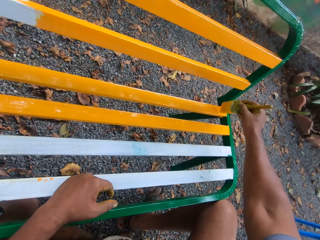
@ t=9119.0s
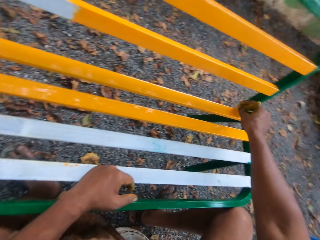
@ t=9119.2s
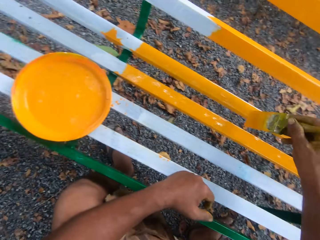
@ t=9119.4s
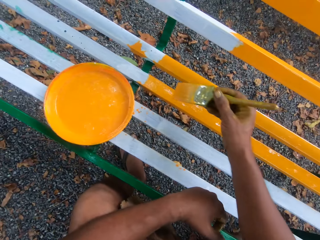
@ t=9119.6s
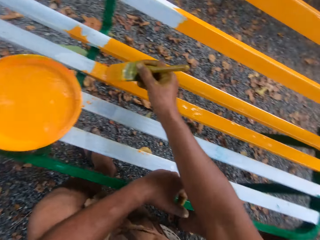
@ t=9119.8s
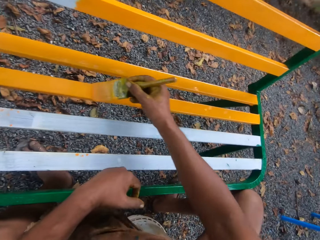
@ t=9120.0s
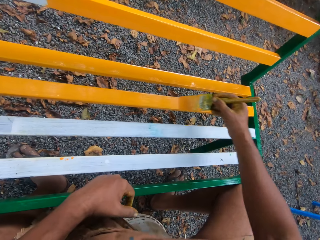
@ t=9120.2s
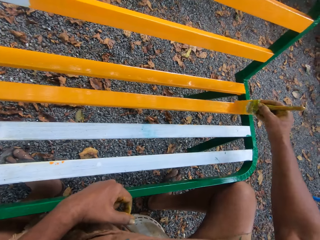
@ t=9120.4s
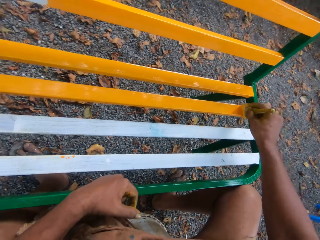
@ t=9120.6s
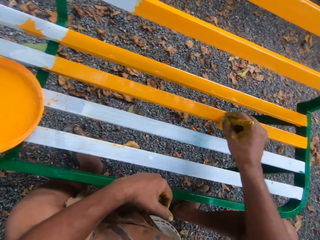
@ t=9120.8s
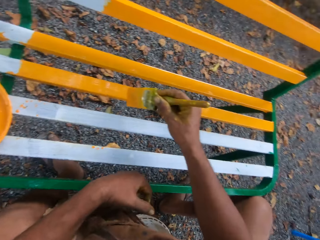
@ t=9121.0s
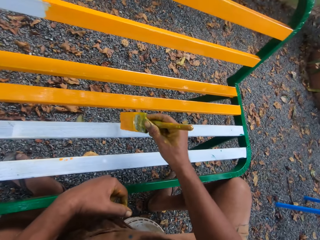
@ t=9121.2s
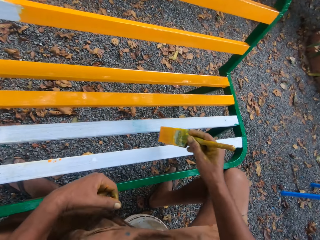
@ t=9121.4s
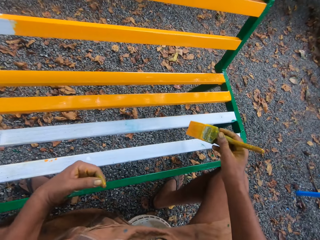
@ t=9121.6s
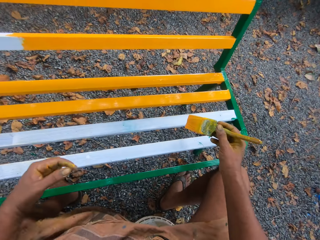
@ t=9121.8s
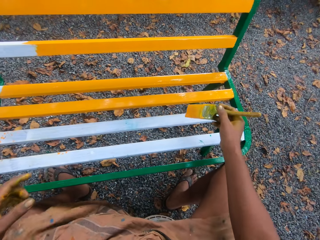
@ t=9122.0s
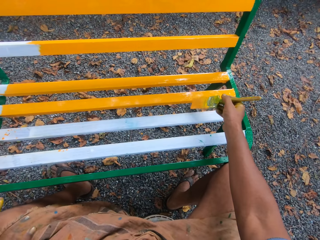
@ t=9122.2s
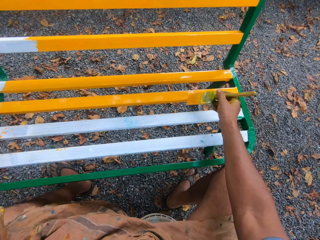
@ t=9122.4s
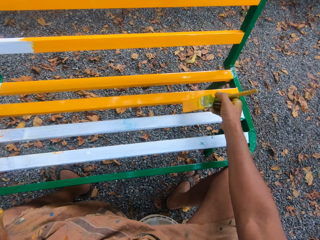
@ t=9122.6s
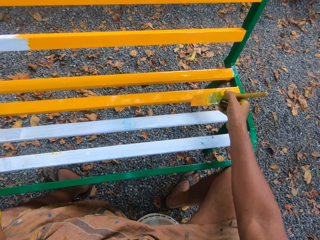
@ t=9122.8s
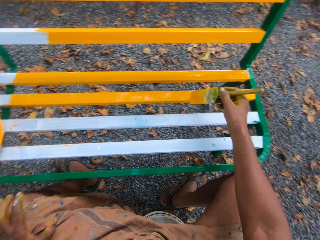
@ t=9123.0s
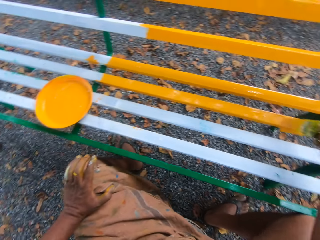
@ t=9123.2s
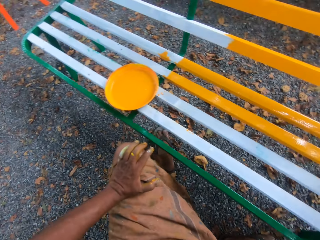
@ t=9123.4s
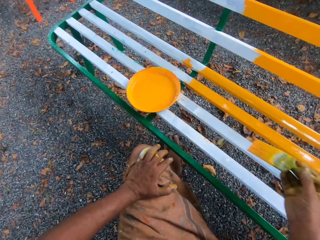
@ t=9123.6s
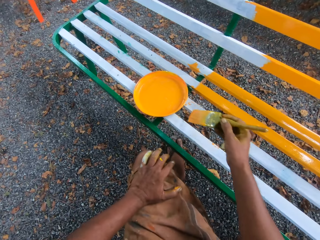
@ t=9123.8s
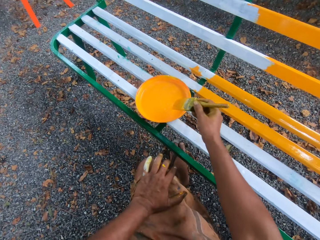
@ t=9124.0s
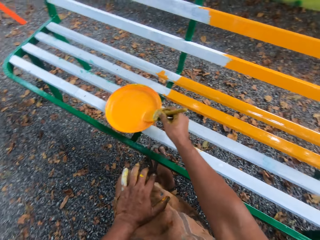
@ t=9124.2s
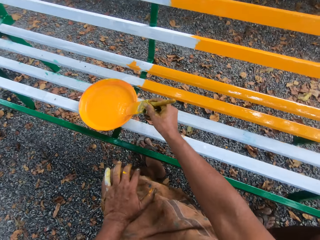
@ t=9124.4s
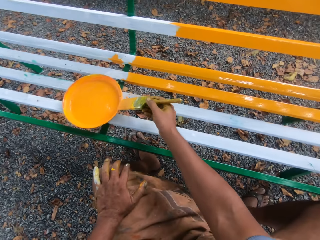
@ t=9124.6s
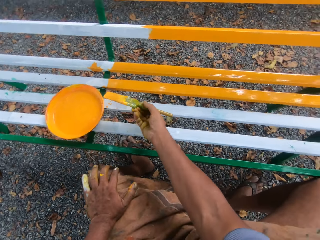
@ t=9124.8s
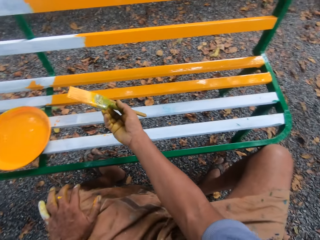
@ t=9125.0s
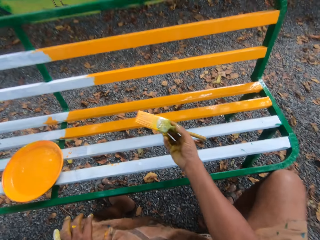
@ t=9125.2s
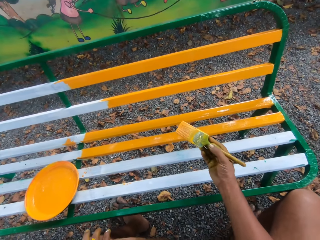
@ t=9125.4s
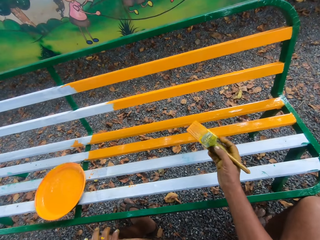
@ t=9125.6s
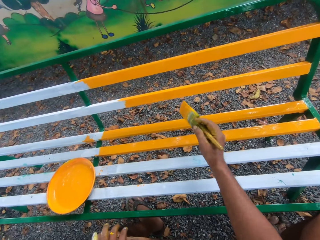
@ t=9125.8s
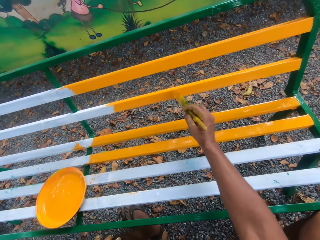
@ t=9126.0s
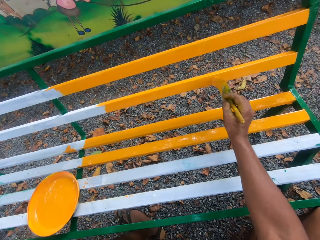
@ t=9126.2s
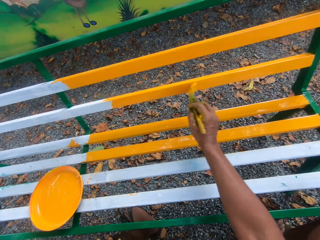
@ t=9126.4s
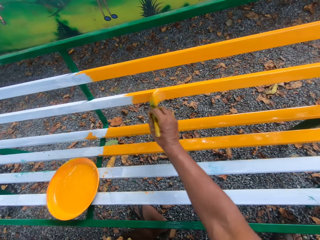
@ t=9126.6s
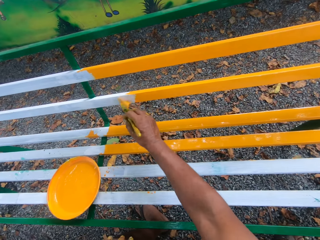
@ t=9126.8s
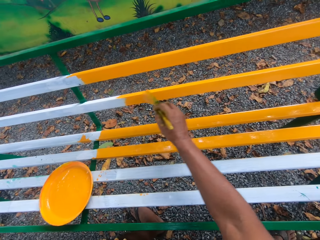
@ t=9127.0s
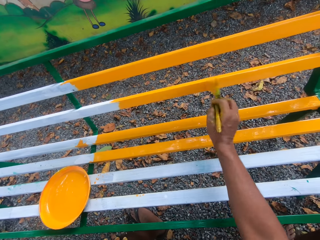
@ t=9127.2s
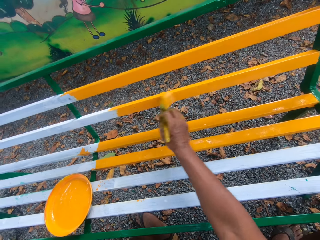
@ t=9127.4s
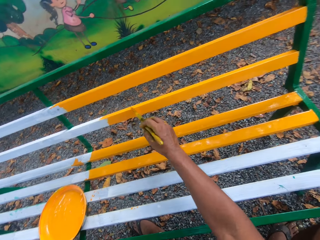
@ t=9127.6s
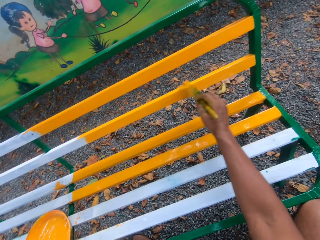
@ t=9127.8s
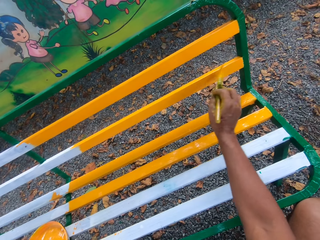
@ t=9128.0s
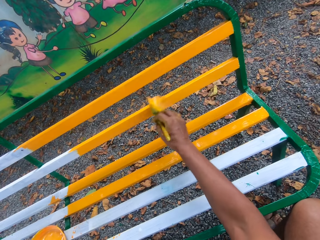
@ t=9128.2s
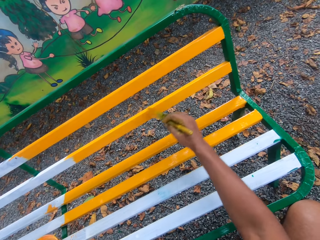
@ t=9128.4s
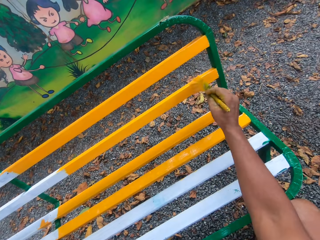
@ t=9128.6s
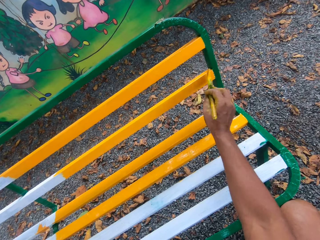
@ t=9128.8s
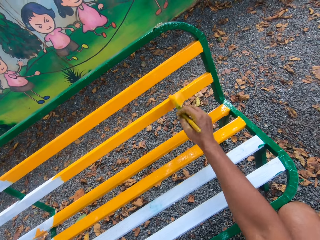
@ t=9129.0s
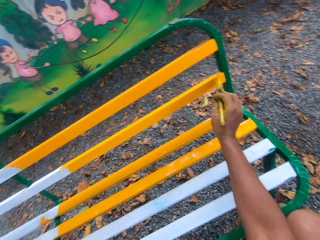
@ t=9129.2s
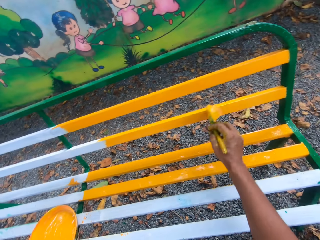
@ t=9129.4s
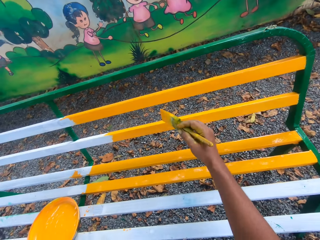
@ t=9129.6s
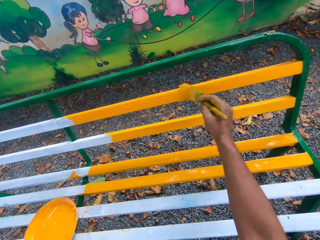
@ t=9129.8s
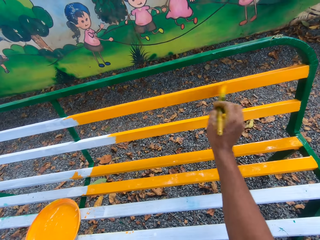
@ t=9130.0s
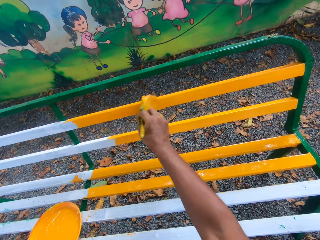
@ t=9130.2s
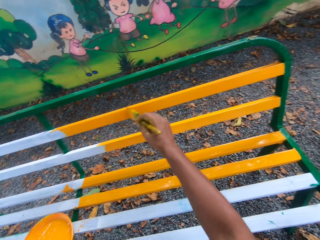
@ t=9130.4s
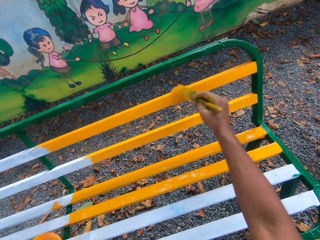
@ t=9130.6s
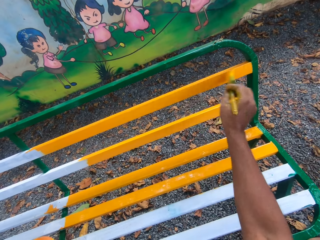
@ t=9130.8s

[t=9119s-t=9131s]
The camera wearer dips the brush into the paint. They paint a bench with a paint brush.

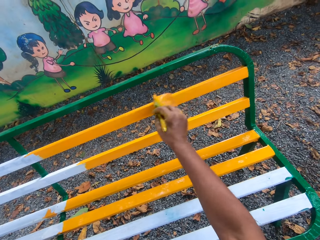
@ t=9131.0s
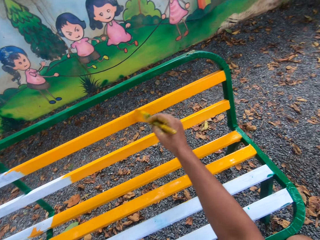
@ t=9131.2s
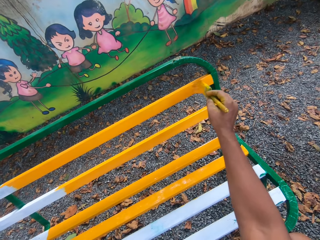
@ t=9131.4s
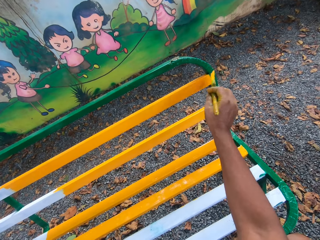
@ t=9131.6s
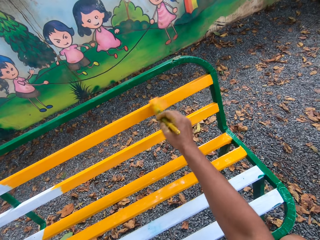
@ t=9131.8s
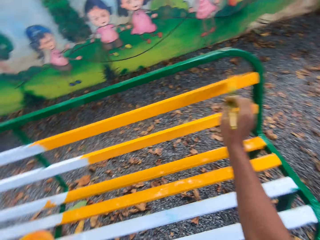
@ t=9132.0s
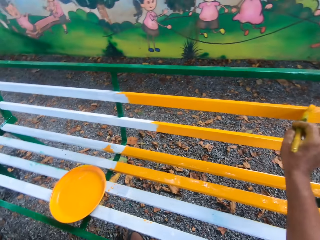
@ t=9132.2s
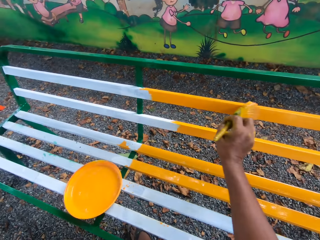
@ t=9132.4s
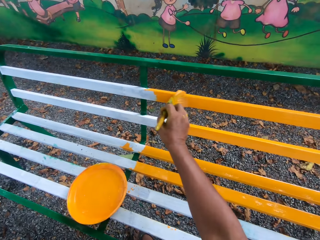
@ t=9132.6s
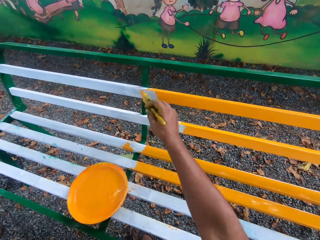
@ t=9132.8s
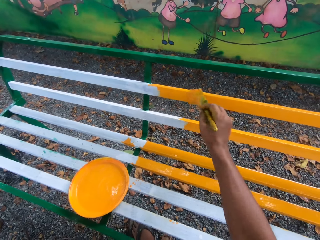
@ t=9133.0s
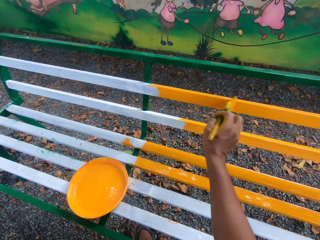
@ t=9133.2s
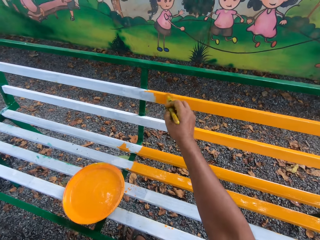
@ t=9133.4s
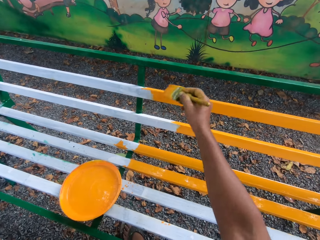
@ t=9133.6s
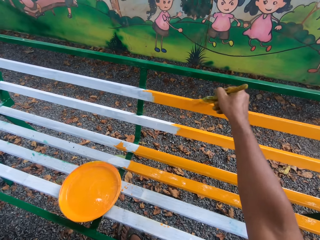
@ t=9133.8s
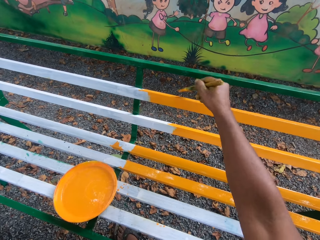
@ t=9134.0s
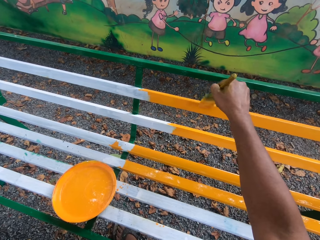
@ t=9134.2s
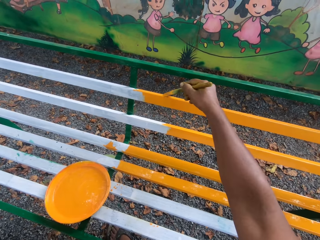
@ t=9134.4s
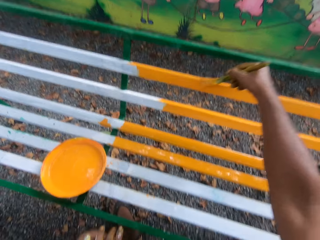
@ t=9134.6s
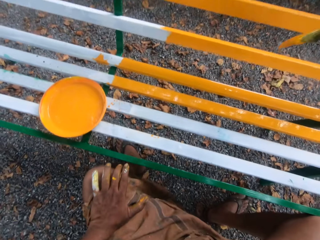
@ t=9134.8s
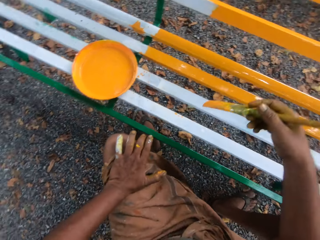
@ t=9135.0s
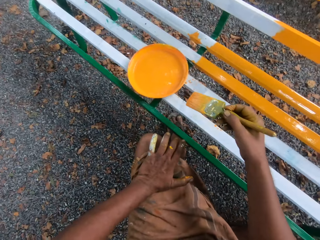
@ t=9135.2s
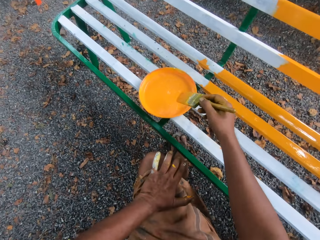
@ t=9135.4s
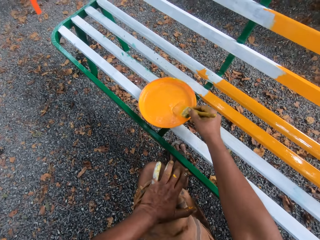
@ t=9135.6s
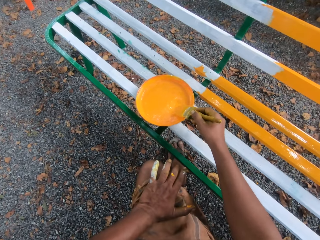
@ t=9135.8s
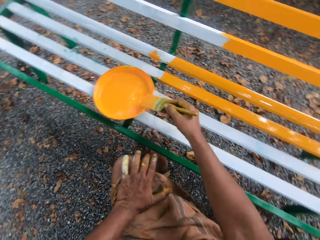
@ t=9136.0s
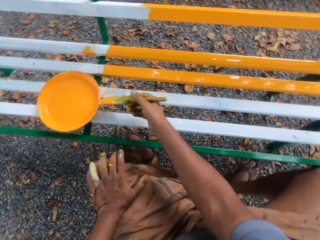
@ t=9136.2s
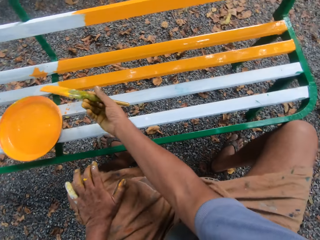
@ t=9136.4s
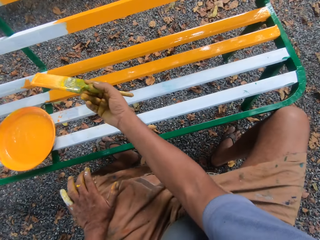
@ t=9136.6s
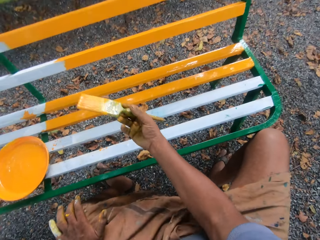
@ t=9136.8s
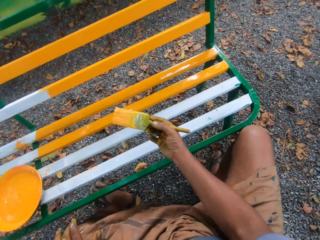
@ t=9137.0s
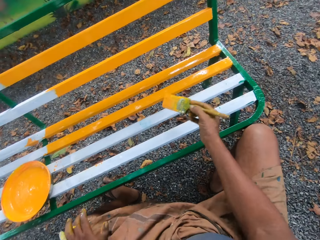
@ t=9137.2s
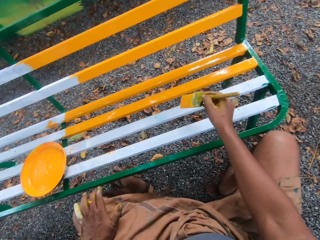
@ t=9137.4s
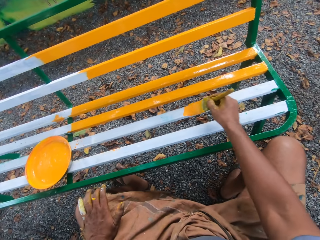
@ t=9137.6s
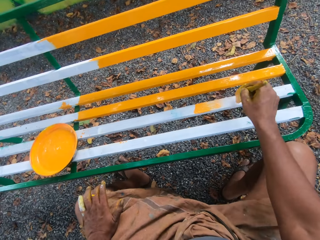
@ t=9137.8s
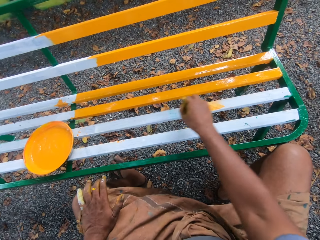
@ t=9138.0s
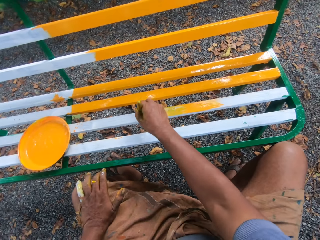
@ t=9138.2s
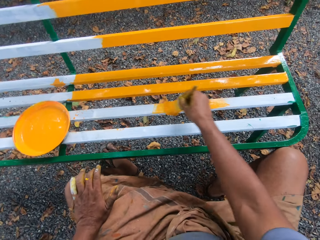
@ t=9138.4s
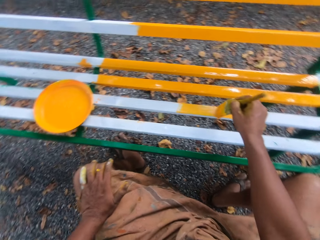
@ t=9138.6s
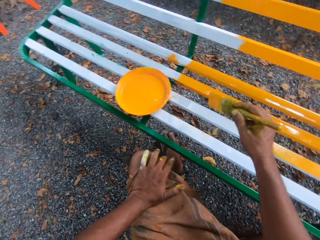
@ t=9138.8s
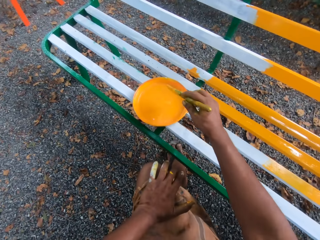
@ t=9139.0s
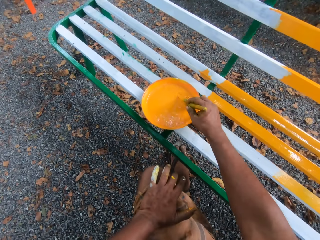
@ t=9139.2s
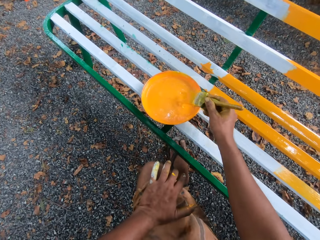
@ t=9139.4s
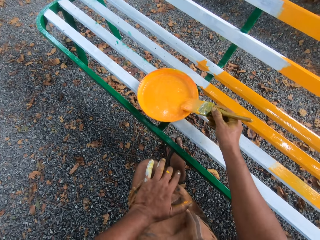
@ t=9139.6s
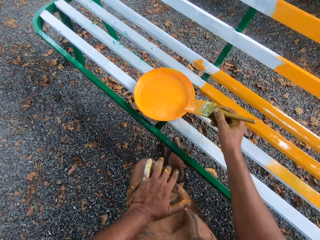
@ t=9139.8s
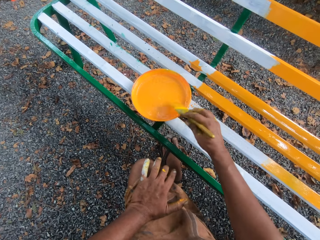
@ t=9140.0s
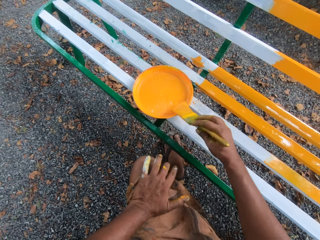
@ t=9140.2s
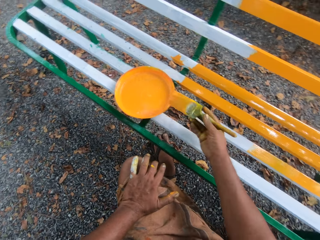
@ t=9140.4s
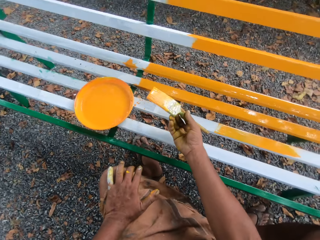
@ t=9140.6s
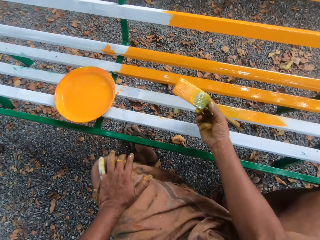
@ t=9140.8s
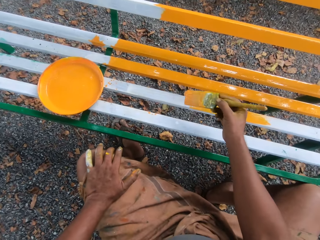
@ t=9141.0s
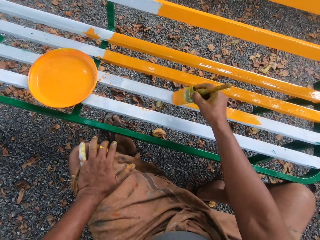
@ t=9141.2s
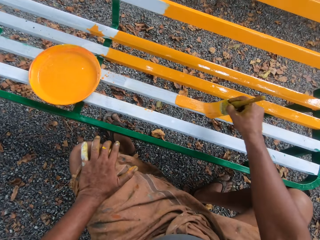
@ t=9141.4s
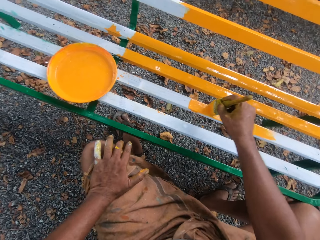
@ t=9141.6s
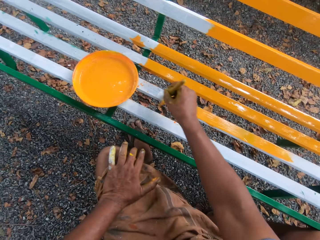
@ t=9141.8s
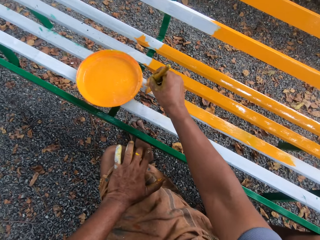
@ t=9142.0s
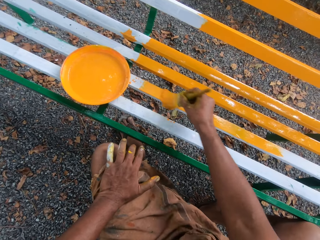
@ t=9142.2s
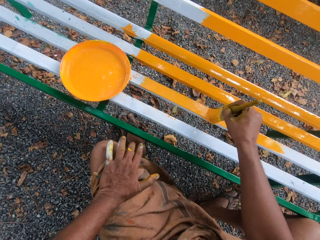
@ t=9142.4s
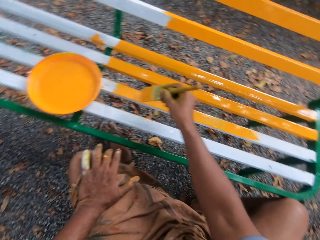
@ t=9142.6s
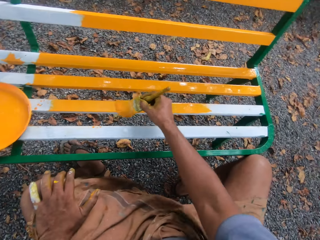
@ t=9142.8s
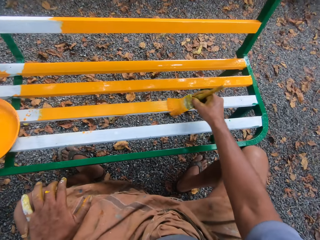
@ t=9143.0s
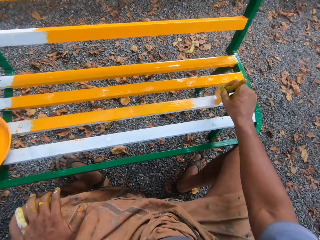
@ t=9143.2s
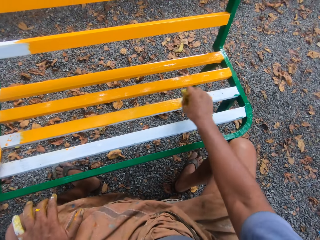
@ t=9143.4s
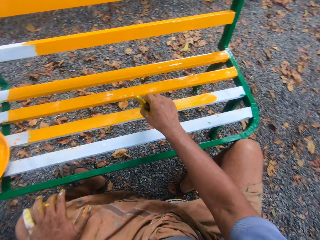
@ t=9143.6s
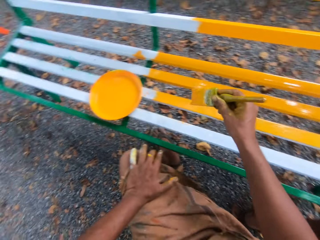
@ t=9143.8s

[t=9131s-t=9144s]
The camera wearer dips the brush into paint. They paint a bench or swing with a paint brush. They dip the brush in paint. They paint the swing.
